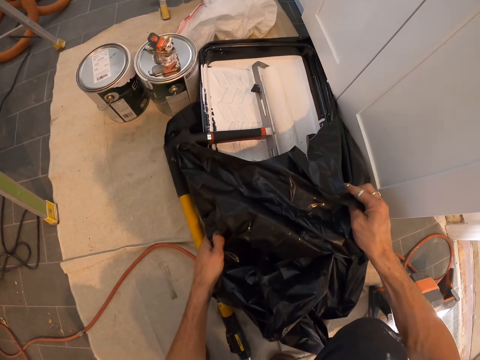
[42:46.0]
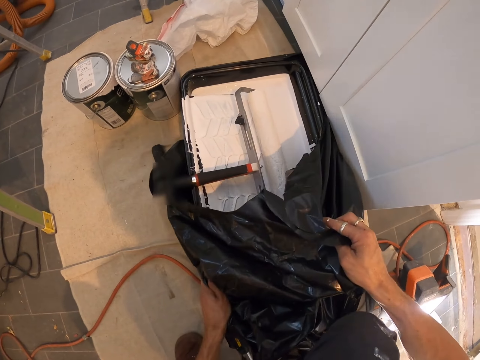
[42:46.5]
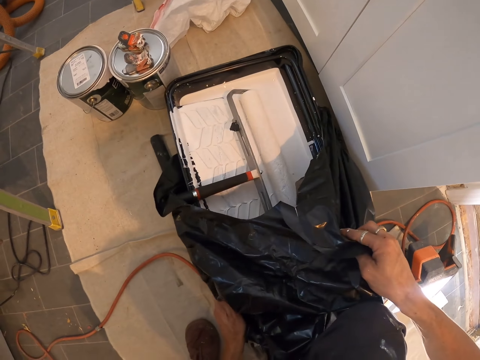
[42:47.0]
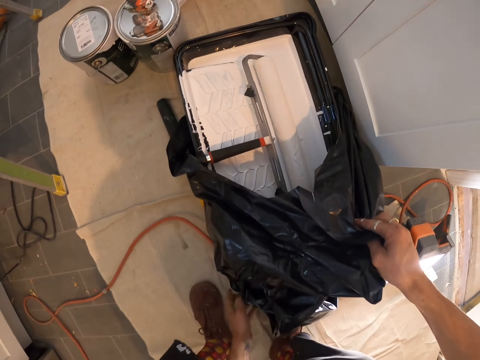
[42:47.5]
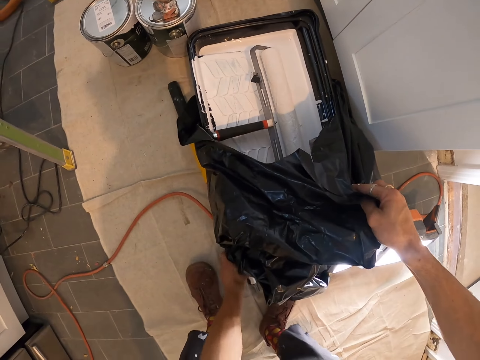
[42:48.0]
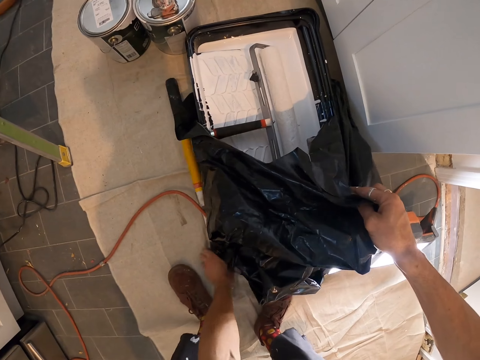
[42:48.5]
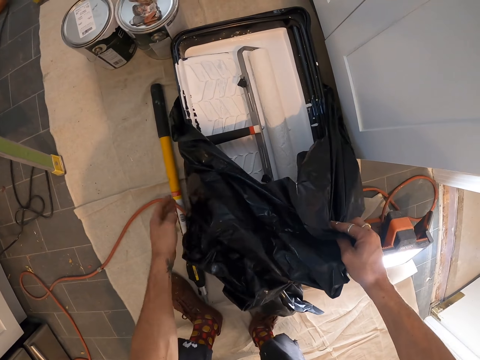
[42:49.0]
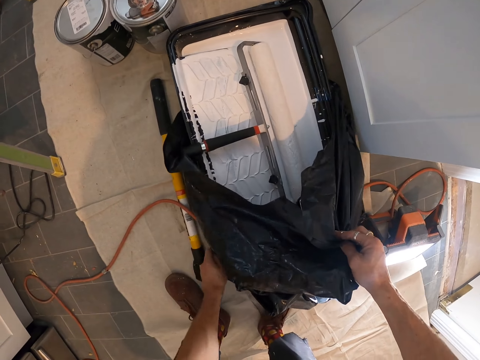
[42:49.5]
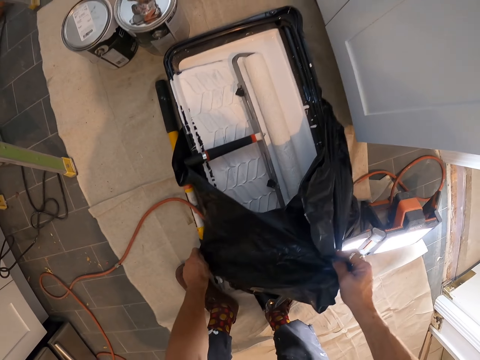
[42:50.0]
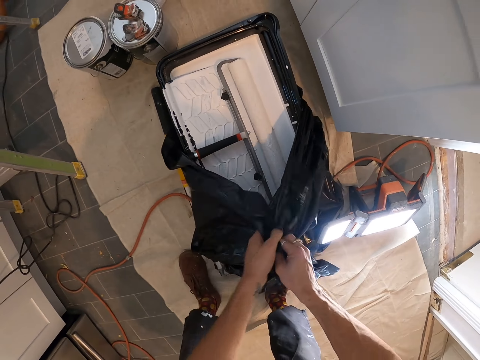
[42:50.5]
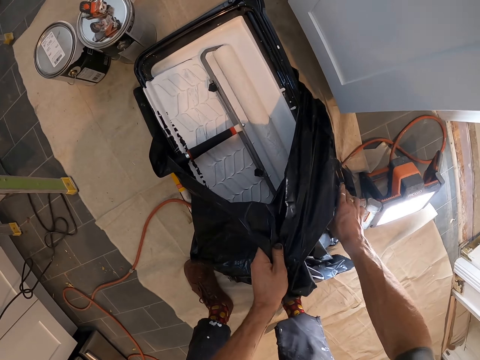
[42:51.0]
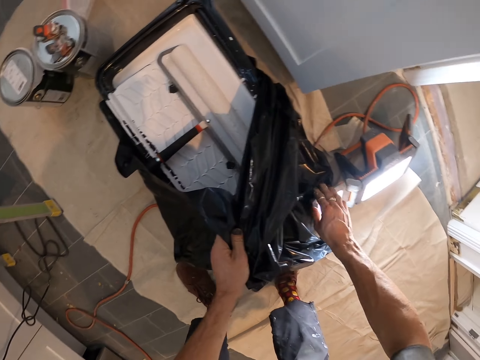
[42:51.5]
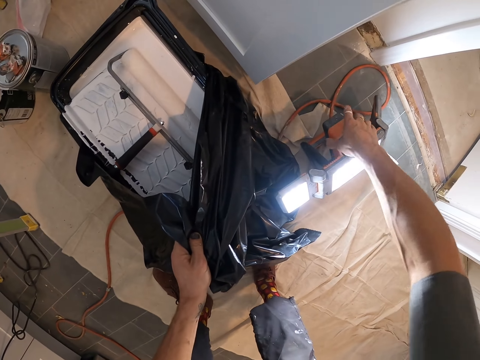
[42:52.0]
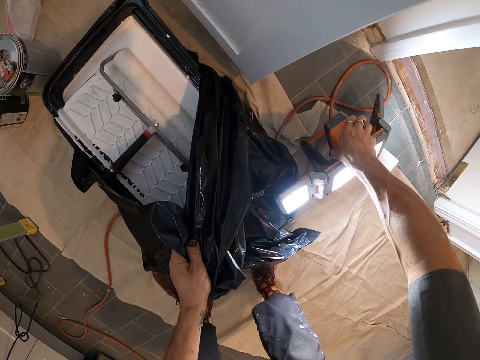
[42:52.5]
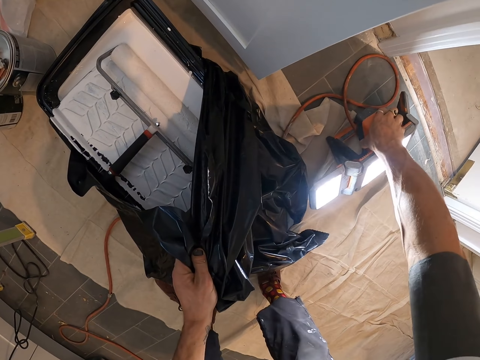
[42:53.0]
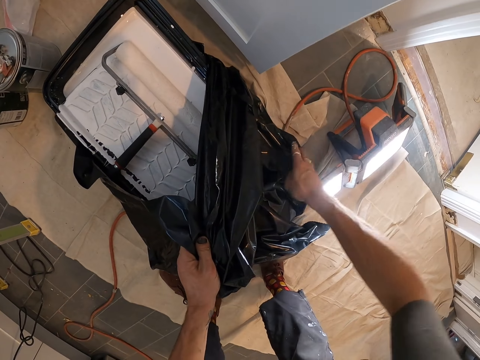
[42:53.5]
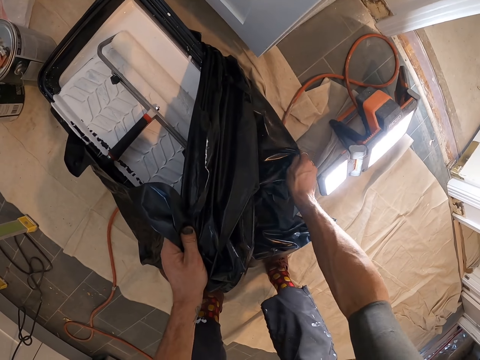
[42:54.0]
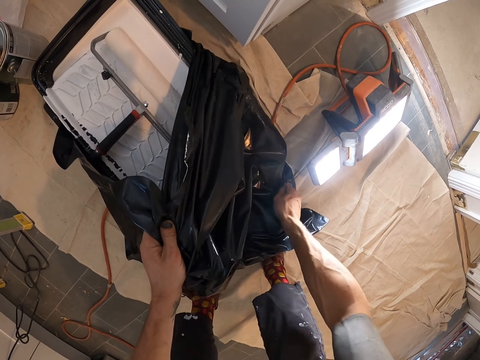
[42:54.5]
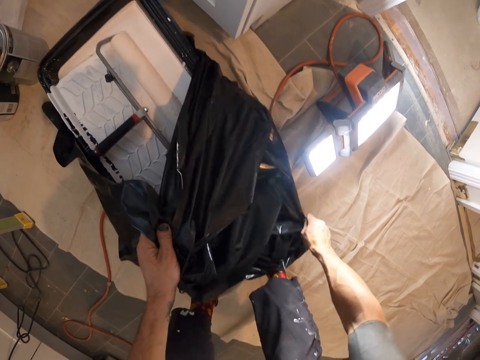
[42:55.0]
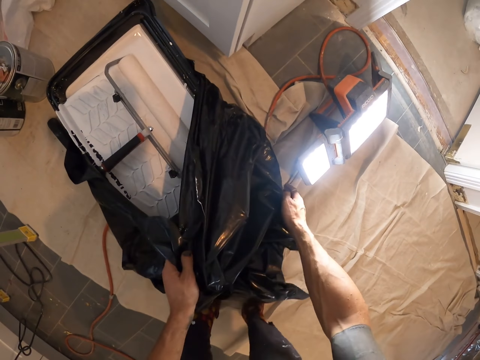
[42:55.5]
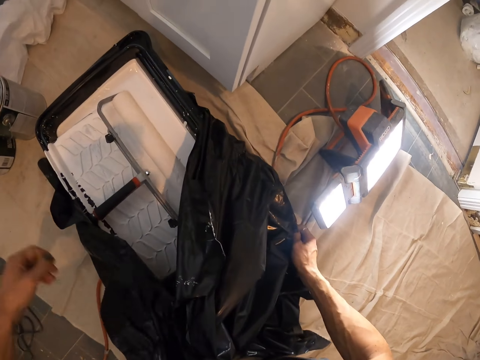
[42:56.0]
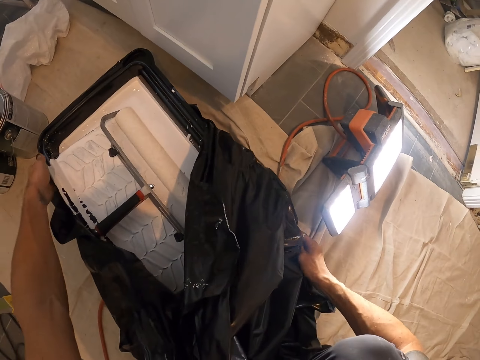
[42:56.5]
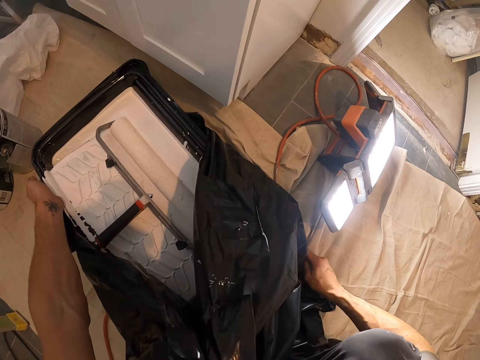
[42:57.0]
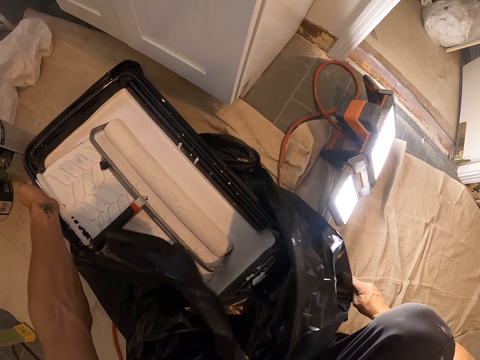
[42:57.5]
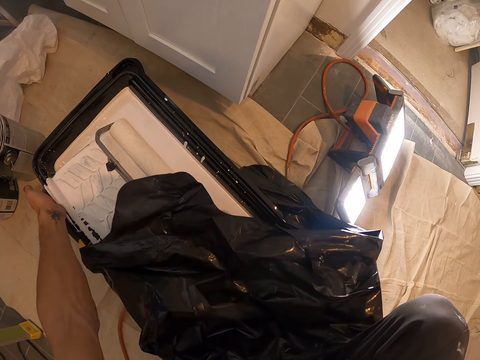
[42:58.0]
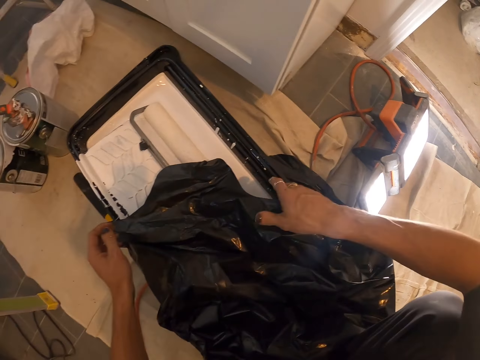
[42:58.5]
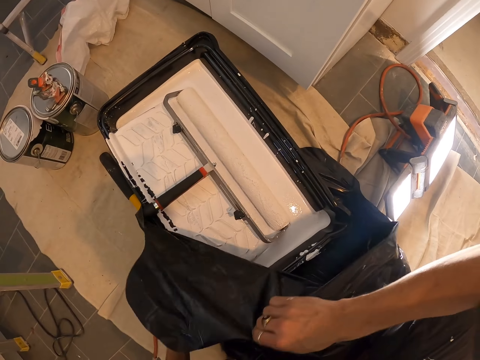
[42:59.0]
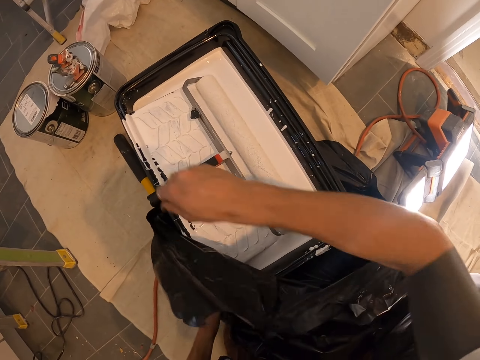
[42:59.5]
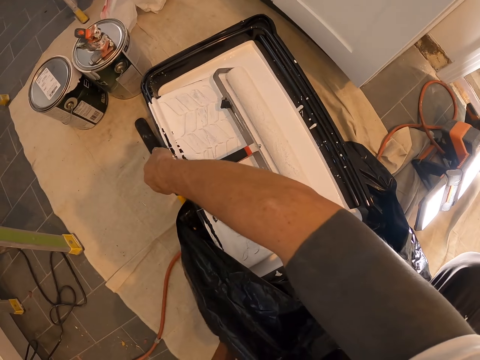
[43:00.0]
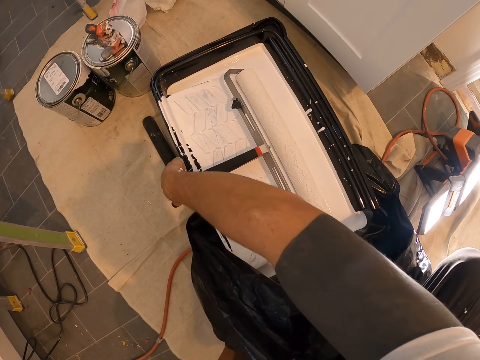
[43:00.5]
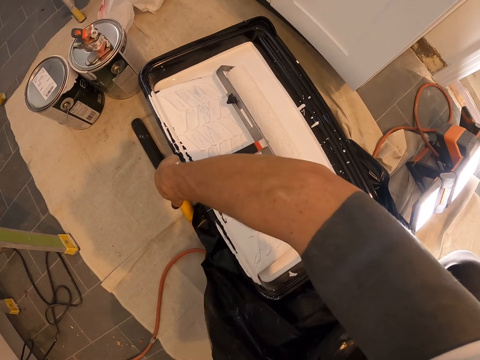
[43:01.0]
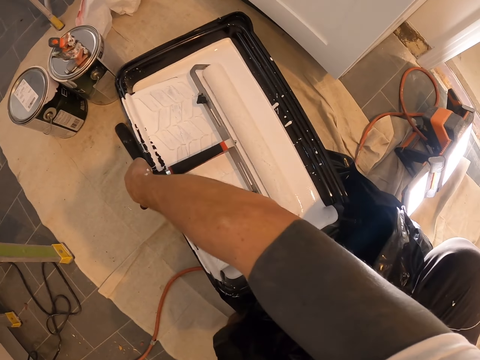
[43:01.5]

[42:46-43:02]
The camera wearer moves the container. They move the work light. They pull the plastic bag. They hold the container.

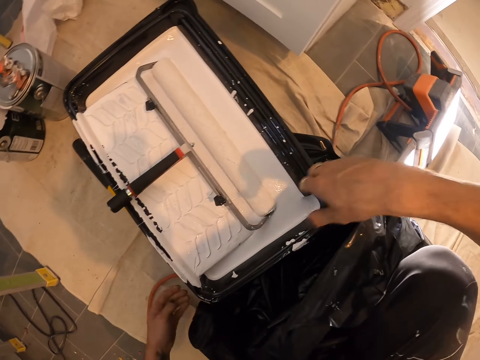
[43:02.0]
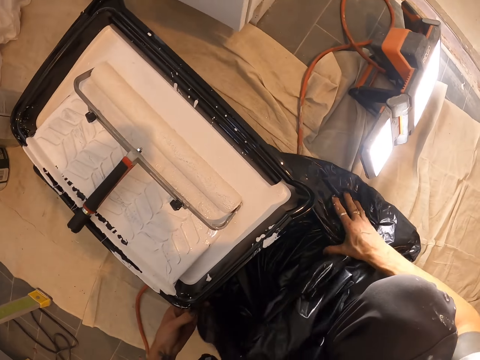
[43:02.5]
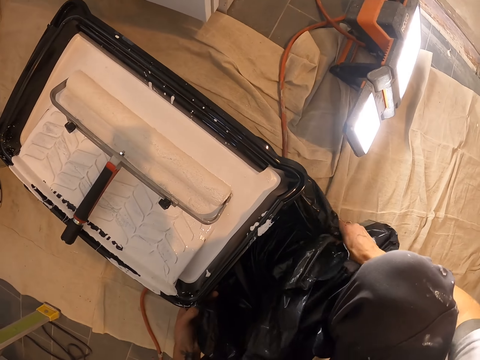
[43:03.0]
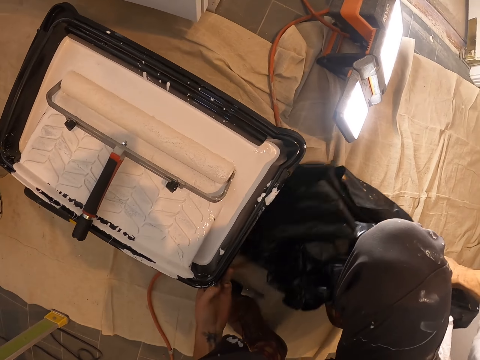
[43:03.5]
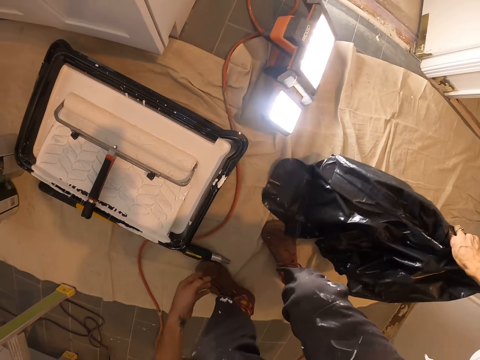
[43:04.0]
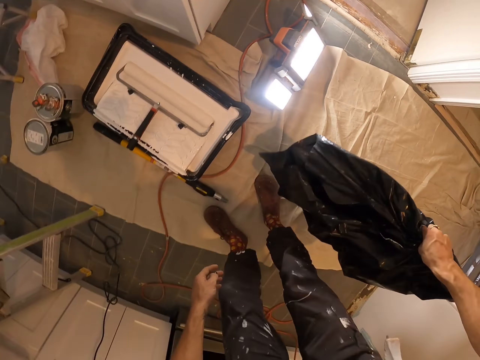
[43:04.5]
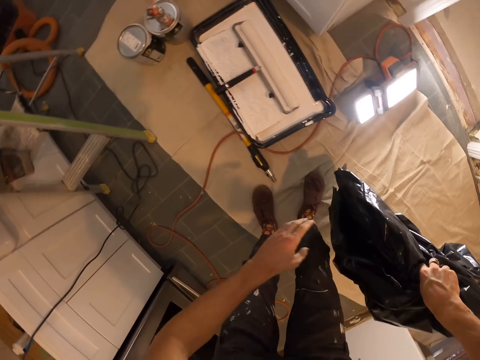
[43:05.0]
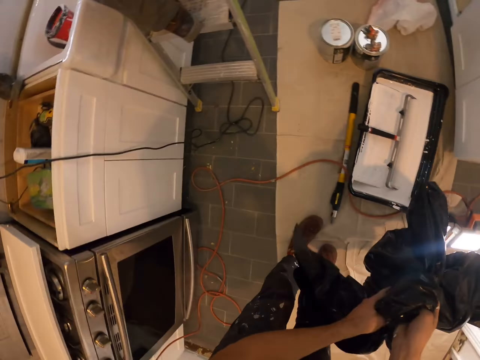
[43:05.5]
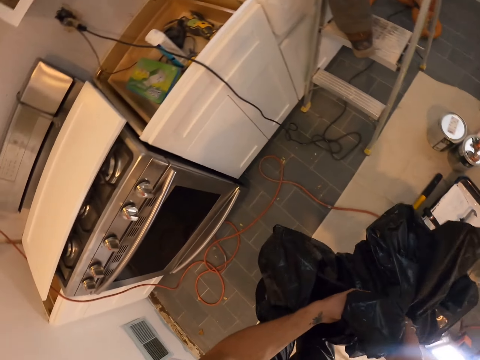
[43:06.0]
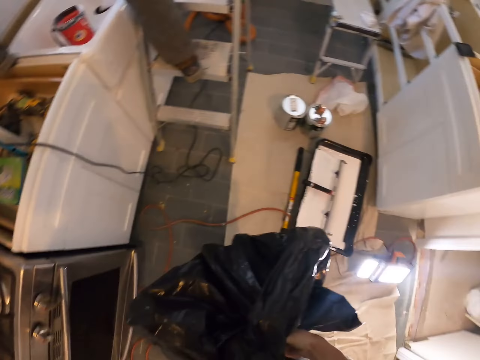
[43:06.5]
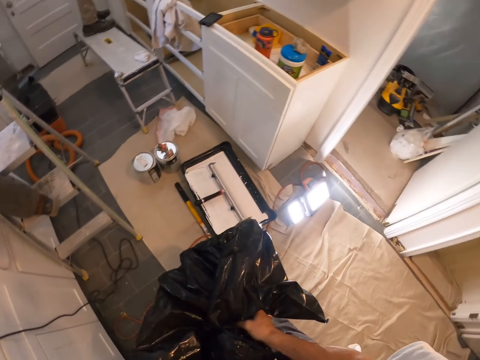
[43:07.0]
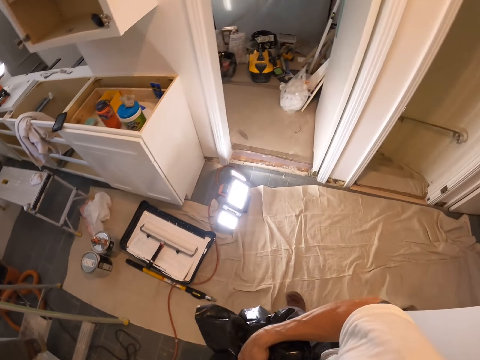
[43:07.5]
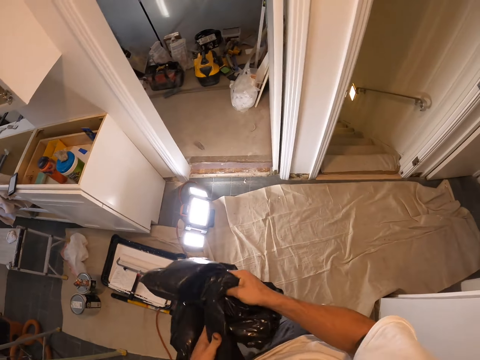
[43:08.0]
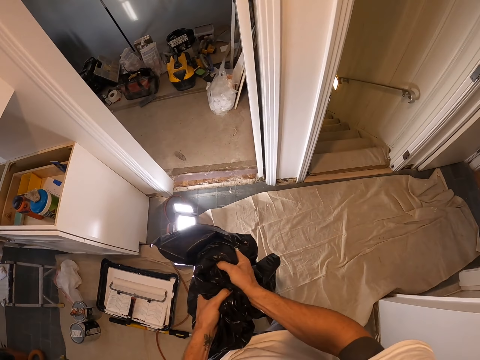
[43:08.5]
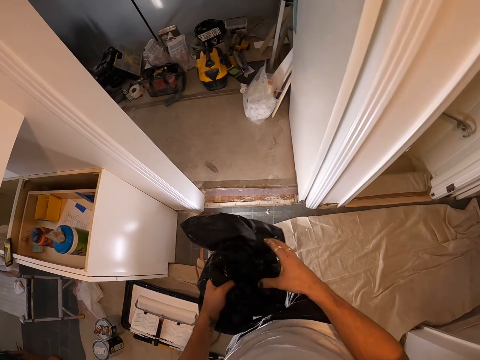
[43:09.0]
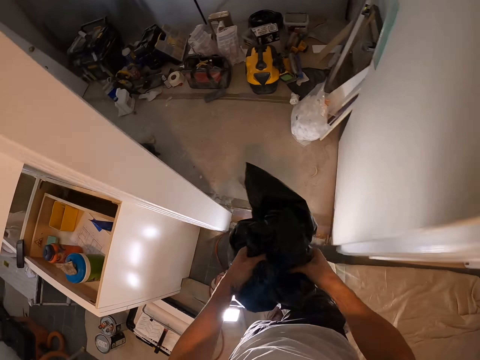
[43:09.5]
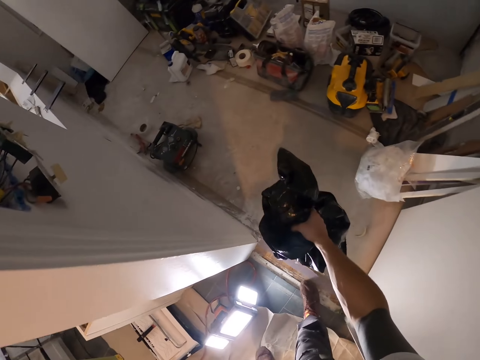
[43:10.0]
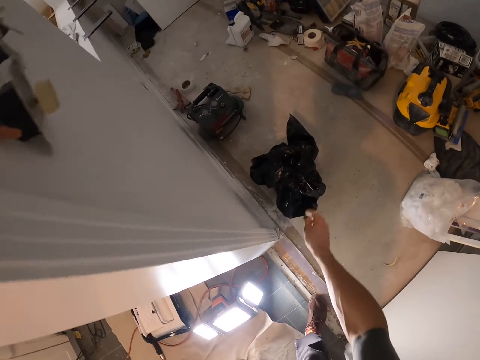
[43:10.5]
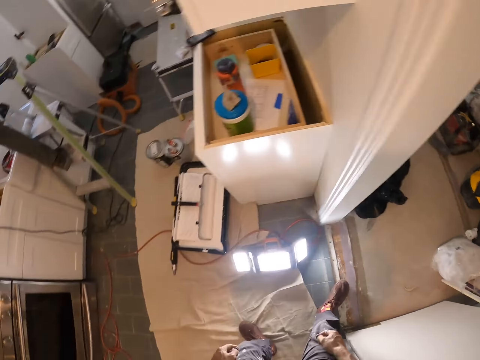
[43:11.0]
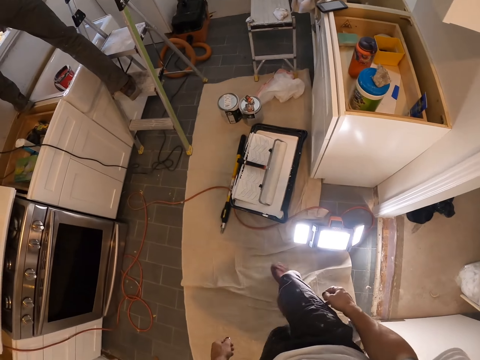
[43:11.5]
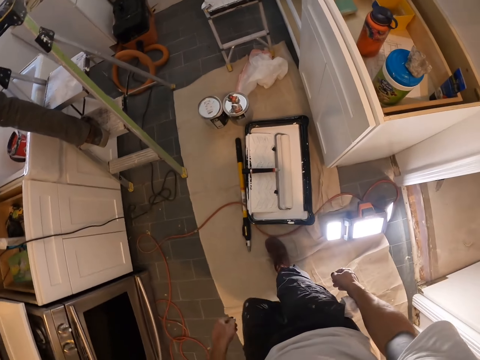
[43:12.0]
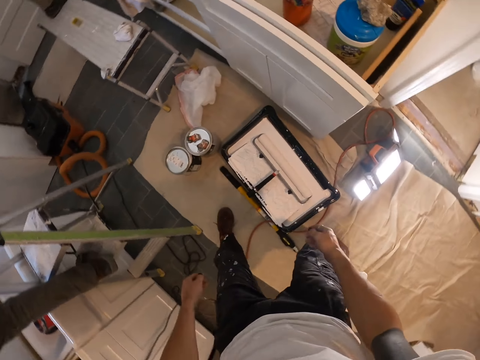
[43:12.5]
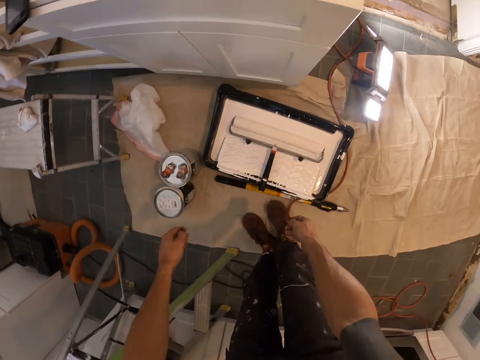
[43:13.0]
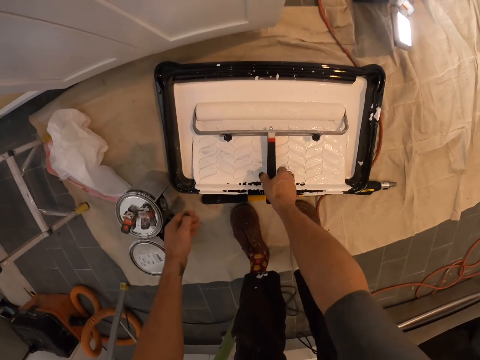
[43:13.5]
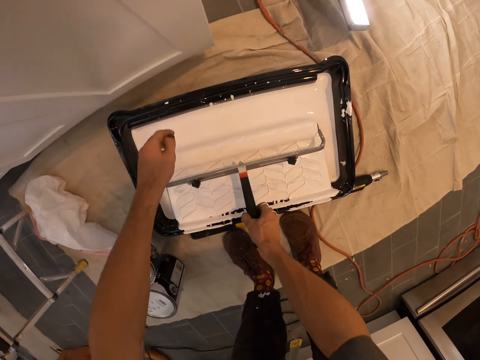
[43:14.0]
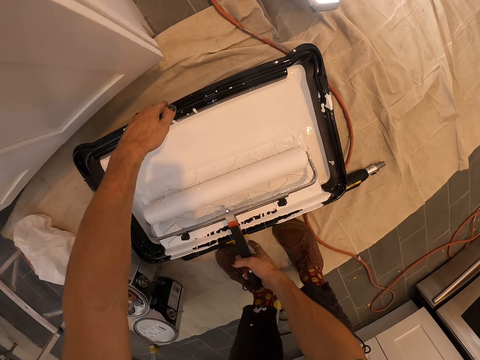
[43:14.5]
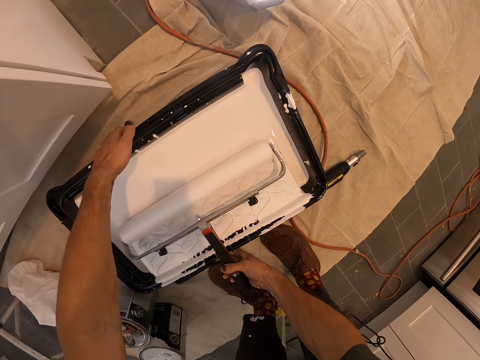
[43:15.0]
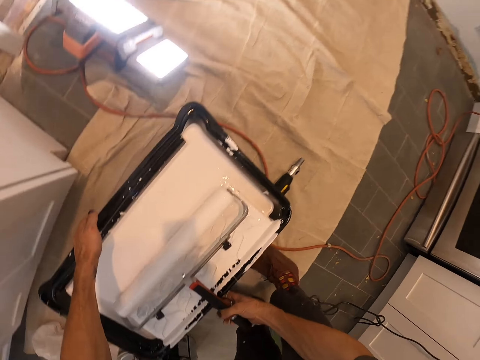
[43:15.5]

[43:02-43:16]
The camera wearer holds the plastic bag. They drop the plastic bag. They walk to the other side of the container. They hold the paint roller.
